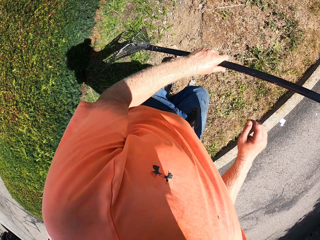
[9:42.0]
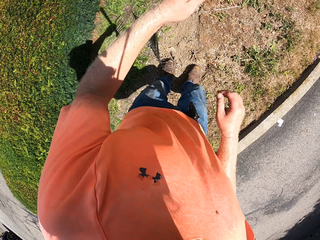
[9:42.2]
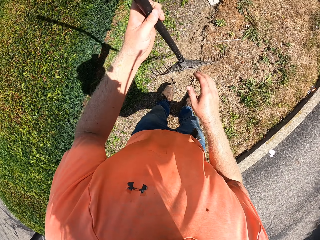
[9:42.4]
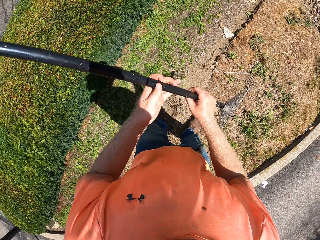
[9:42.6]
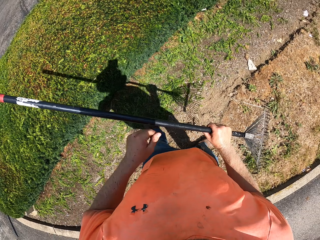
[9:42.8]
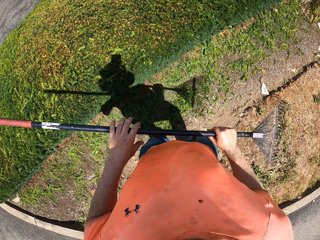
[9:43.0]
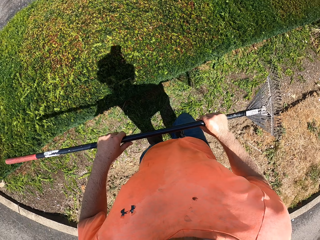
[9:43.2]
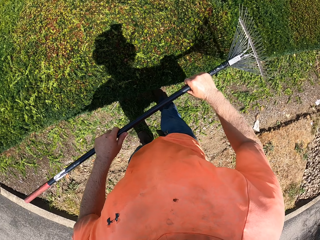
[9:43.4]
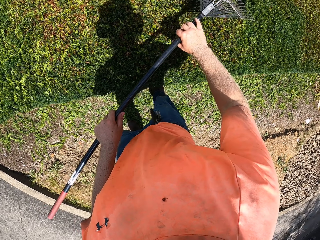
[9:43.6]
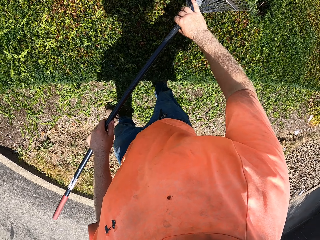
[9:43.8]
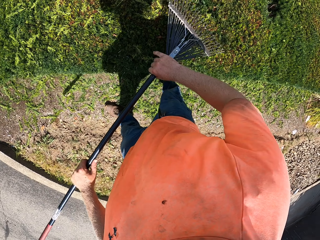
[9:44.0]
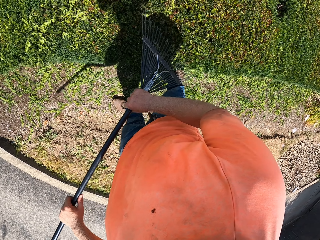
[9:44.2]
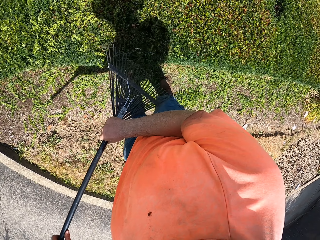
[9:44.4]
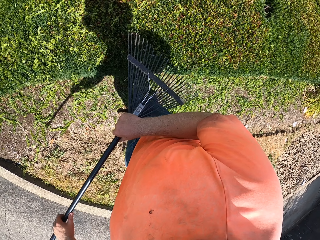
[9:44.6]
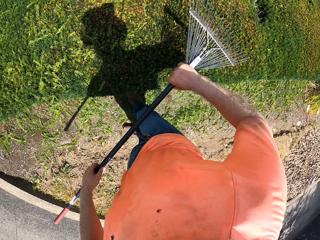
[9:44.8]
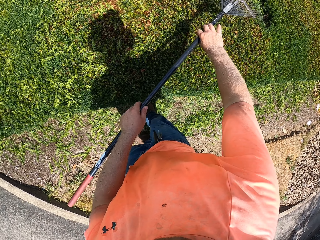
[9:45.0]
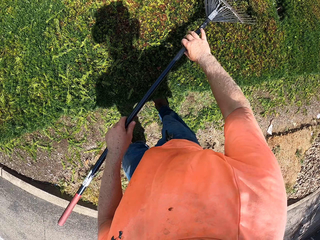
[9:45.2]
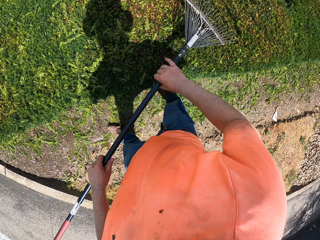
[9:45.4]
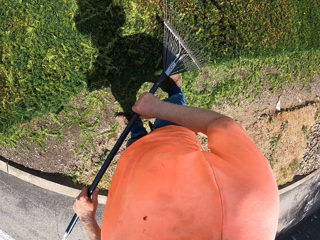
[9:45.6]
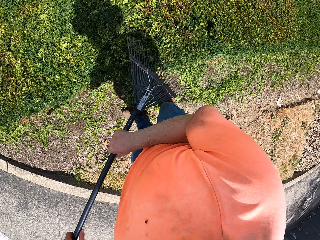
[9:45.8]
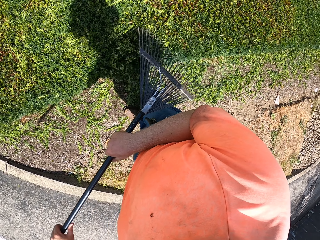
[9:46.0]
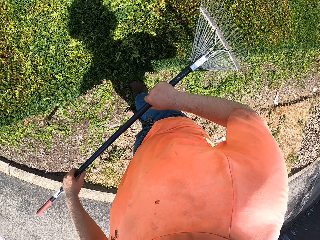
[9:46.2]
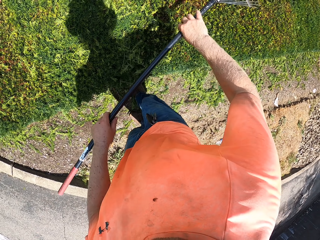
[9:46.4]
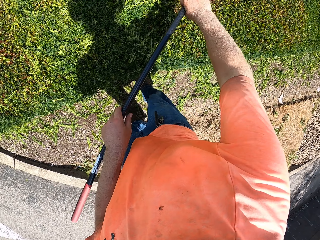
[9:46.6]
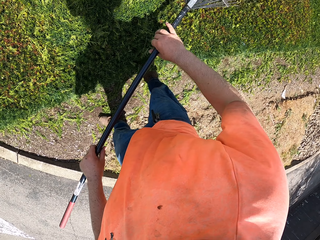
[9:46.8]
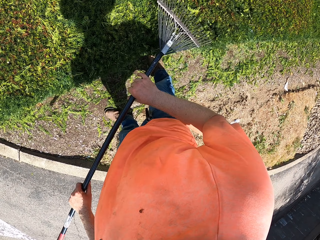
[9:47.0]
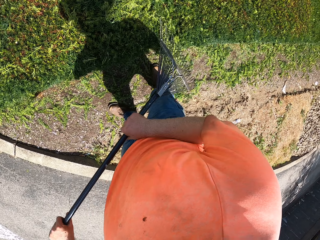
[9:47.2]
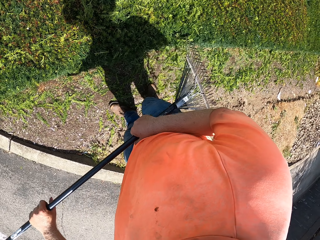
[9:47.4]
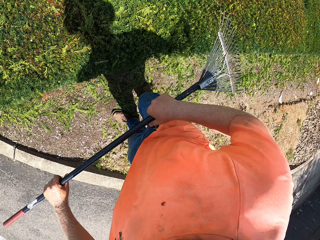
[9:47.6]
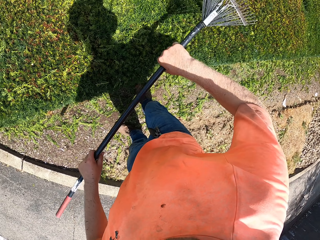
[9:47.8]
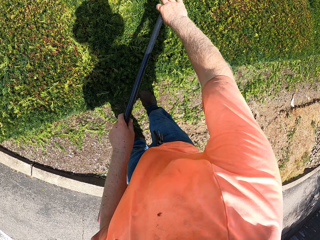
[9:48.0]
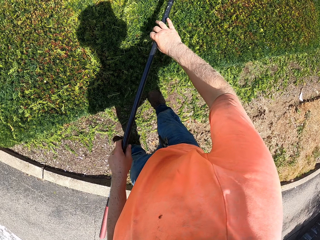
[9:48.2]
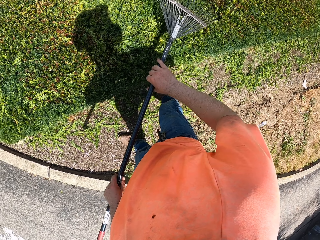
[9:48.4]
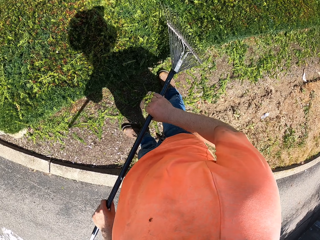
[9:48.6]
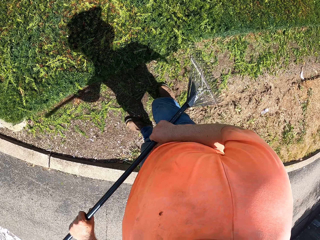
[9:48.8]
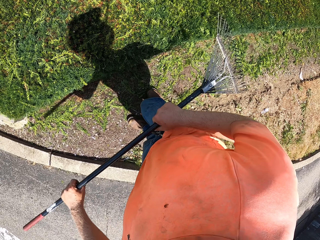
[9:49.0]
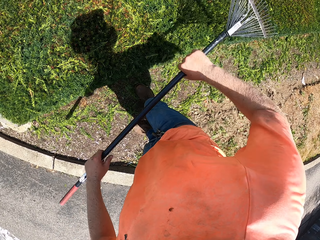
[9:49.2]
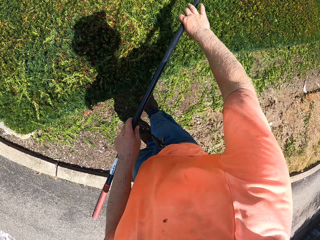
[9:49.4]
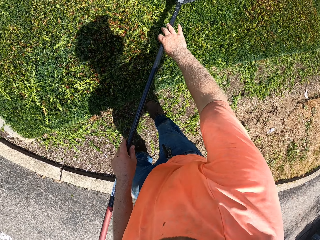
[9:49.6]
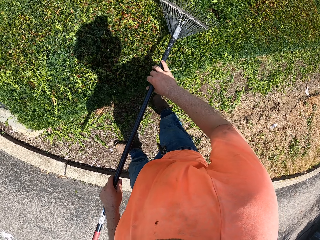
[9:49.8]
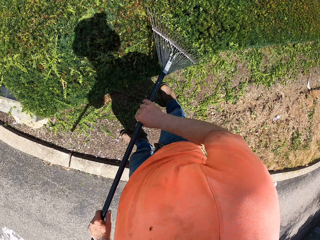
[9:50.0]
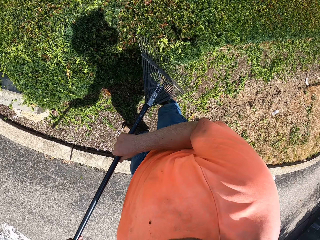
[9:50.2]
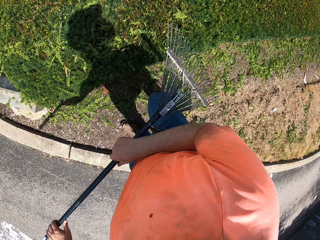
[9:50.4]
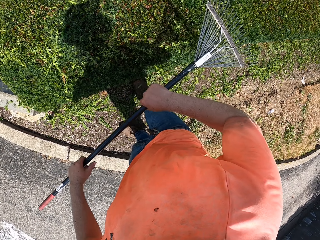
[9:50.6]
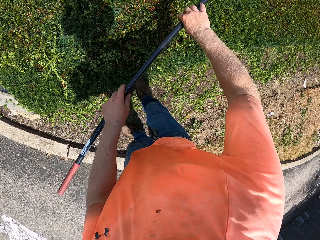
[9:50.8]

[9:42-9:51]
The camera wearer positions the lawn rake on the left hand. They remove the garden/fence debris with the lawn rake.

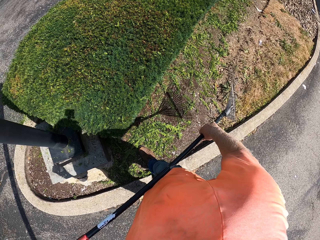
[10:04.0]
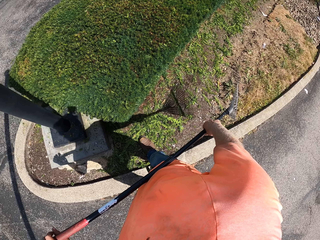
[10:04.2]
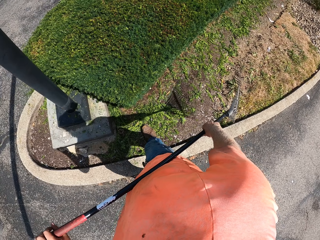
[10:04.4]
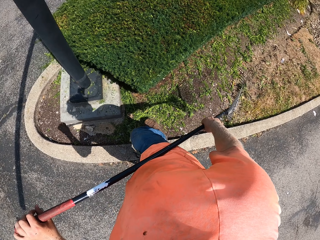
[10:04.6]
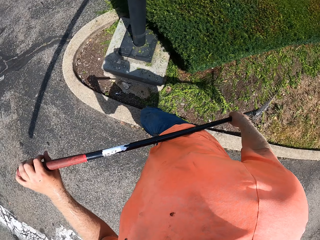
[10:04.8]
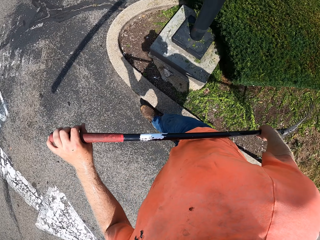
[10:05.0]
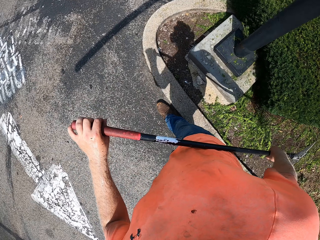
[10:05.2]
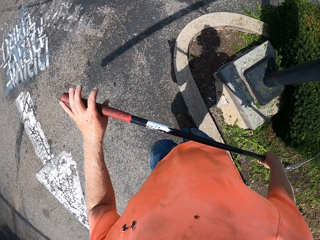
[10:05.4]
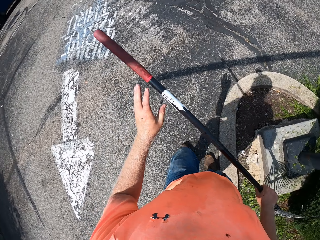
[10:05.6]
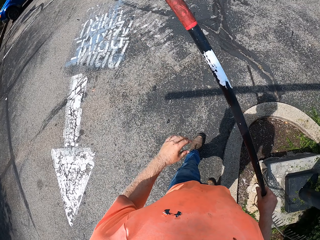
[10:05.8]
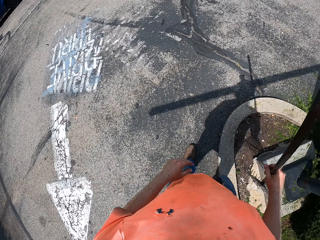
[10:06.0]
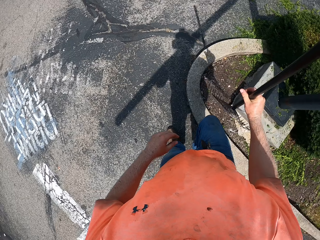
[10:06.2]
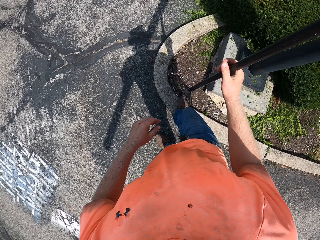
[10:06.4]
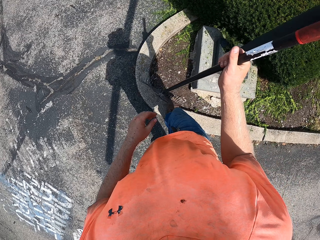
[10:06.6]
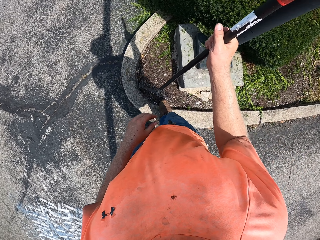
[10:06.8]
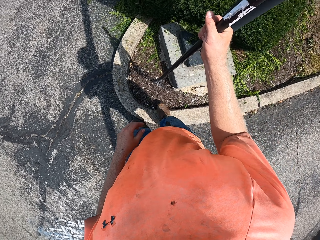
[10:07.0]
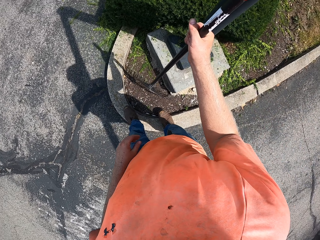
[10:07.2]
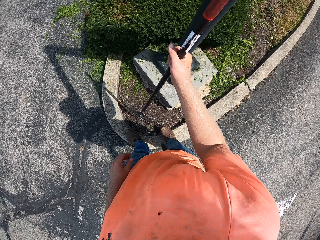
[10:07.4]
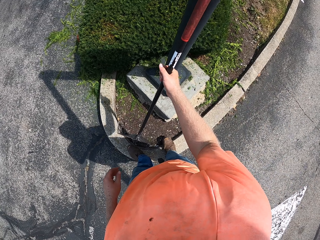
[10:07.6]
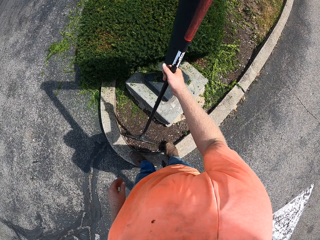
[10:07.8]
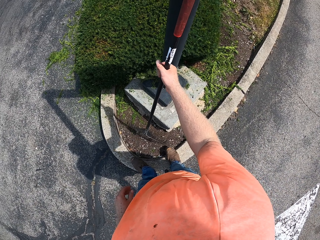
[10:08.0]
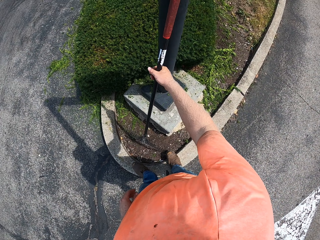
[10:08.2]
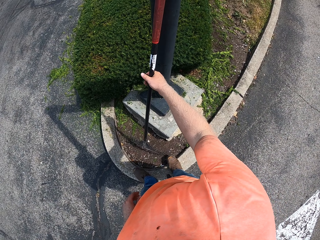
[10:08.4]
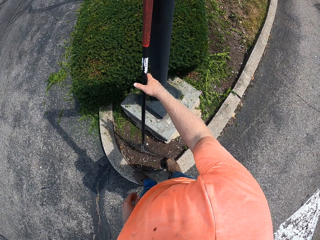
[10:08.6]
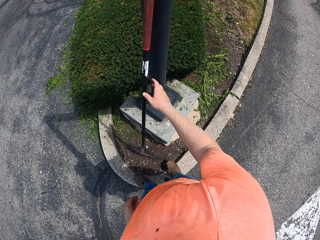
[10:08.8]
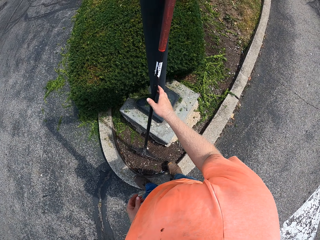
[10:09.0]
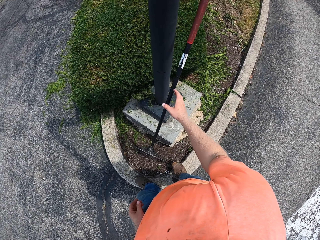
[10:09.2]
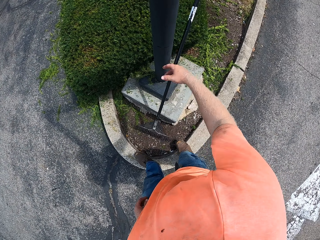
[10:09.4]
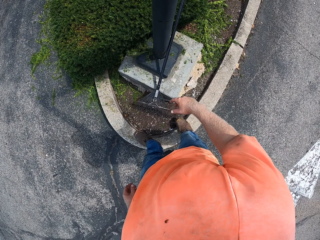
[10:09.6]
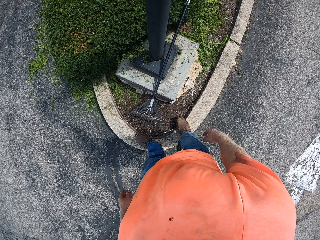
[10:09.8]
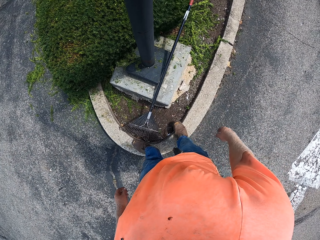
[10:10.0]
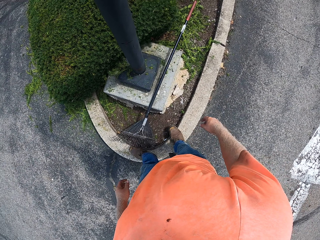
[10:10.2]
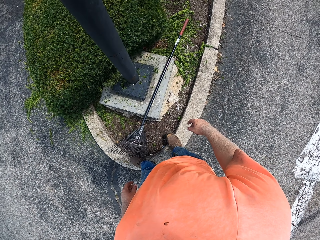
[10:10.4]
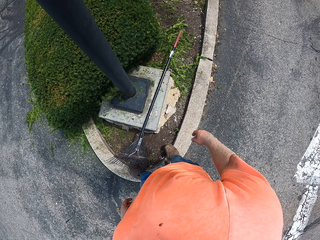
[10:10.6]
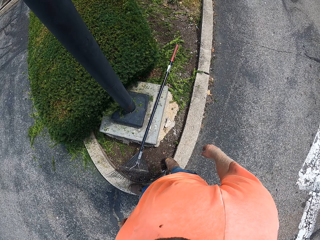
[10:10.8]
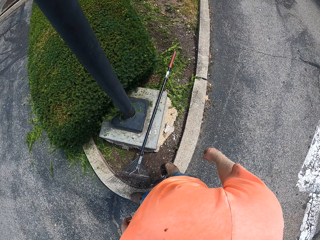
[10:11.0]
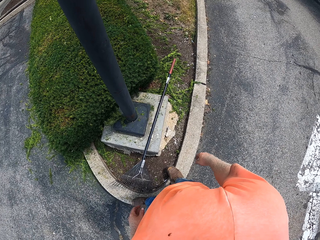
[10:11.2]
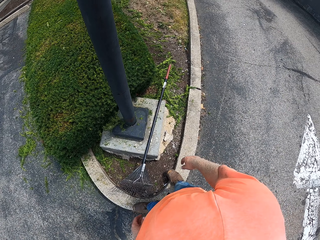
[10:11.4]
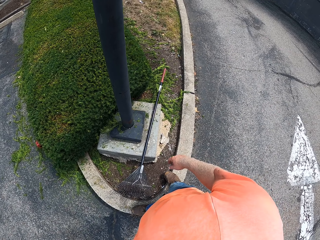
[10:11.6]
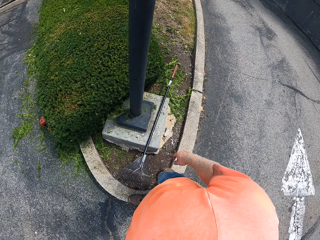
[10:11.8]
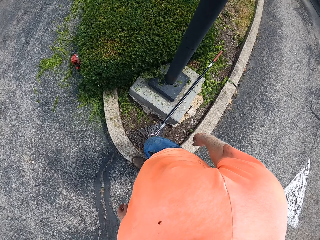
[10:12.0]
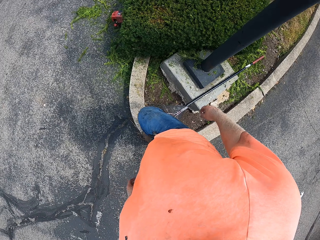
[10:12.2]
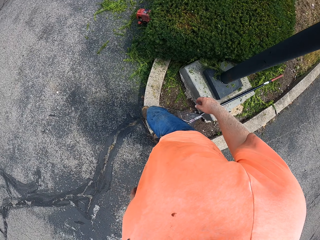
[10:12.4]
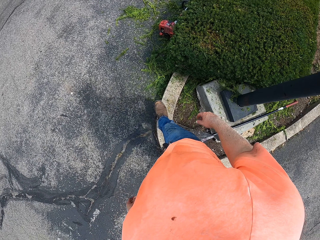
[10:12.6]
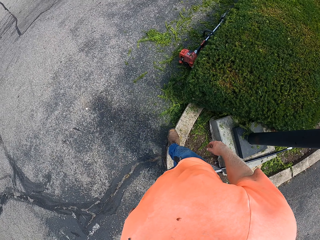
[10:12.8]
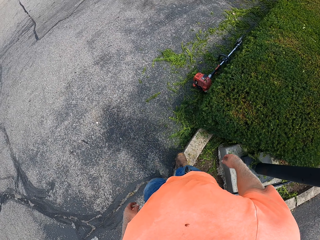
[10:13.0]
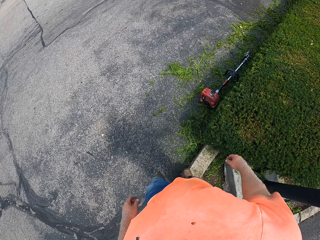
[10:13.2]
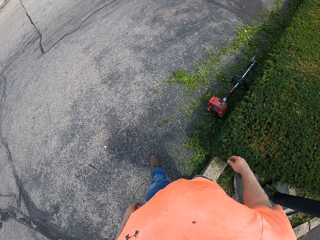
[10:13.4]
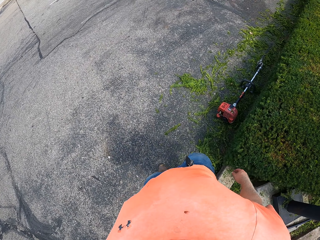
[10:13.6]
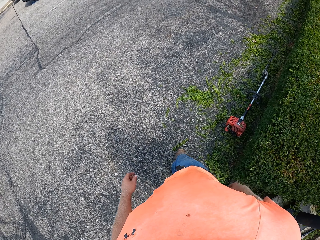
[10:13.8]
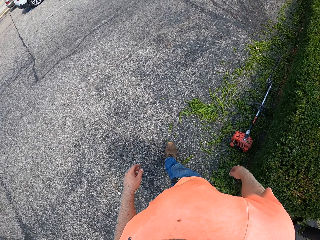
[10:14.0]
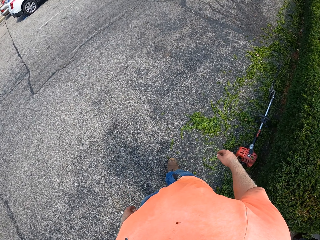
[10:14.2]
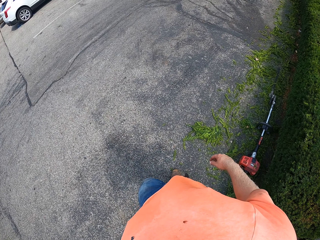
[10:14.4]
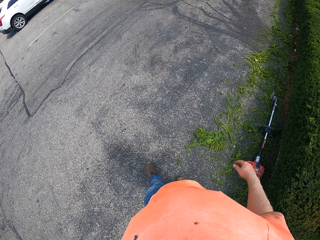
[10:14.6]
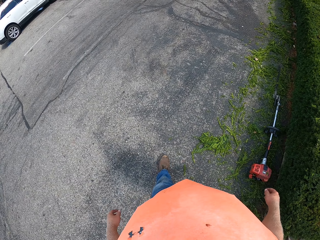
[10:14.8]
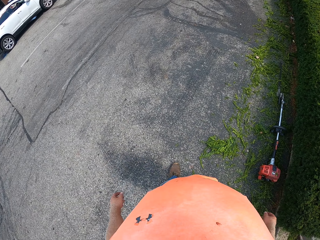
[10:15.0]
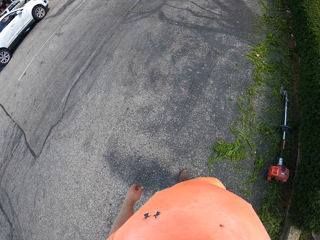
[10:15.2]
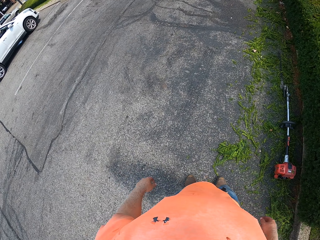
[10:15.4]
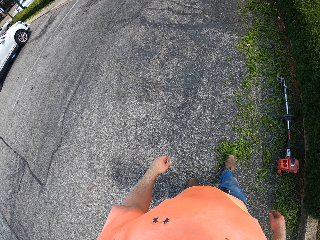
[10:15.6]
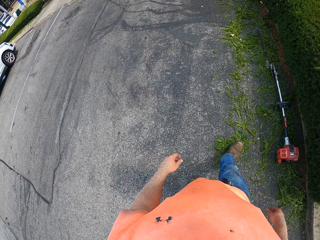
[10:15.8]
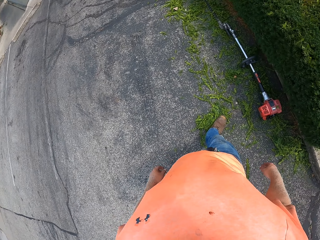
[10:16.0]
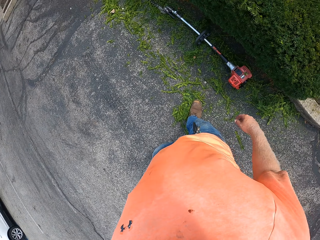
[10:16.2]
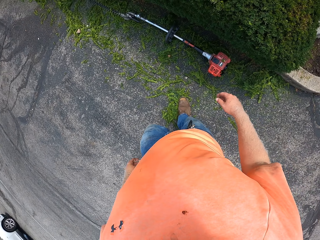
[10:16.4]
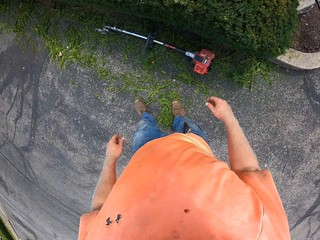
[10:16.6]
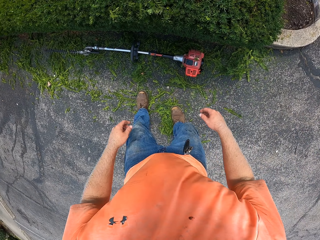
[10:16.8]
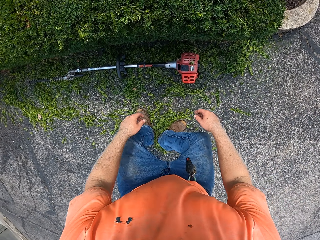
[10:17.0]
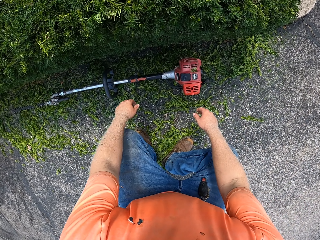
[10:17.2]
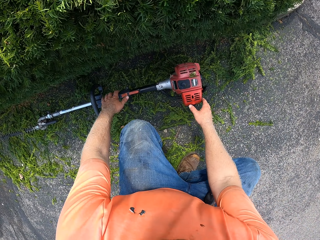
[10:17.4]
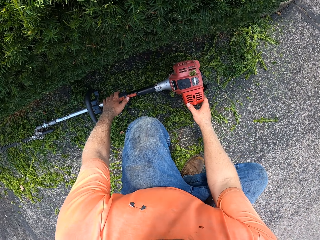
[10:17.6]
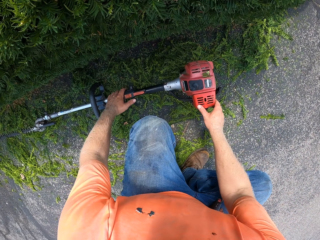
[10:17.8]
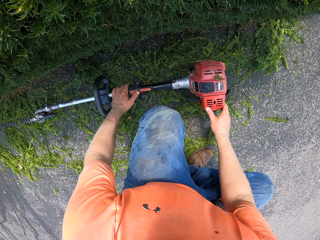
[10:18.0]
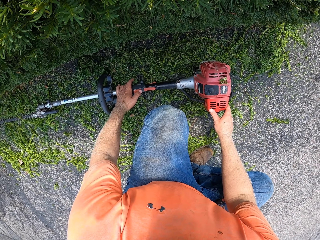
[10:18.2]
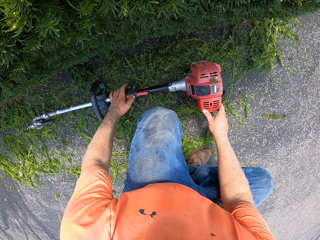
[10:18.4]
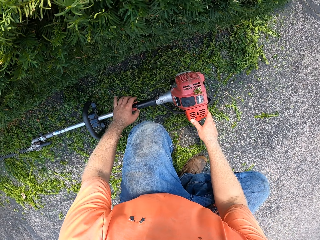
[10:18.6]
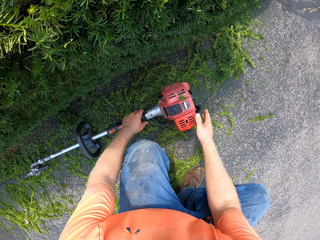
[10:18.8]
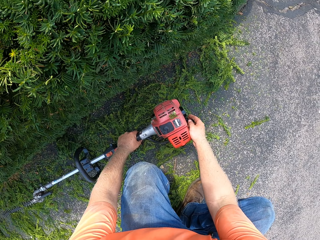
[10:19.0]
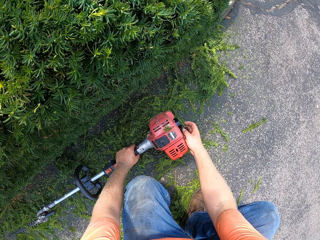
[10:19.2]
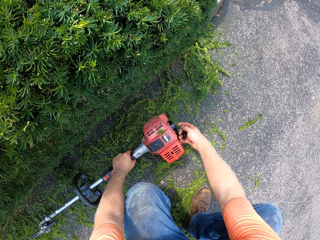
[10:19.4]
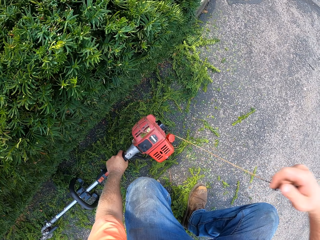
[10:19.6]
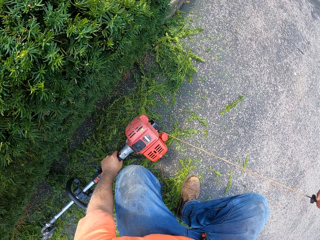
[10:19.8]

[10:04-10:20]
The camera wearer rests the rake against a pole with his right hand. He walks towards an edge trimmer. He holds the edge trimmer with his hands. He starts the edge trimmer engine with his right hand.
